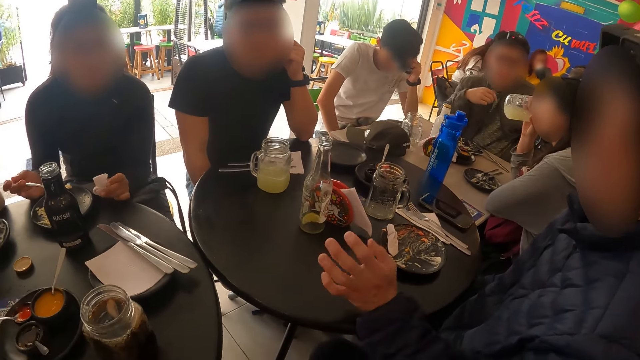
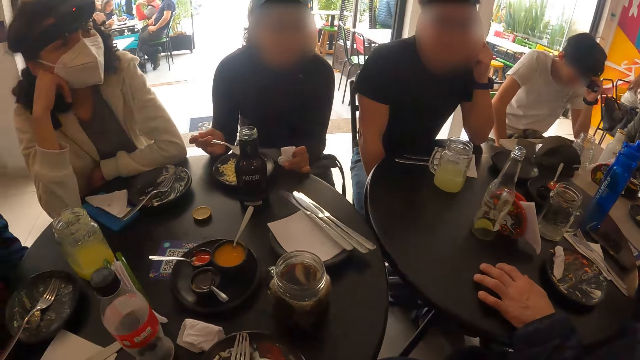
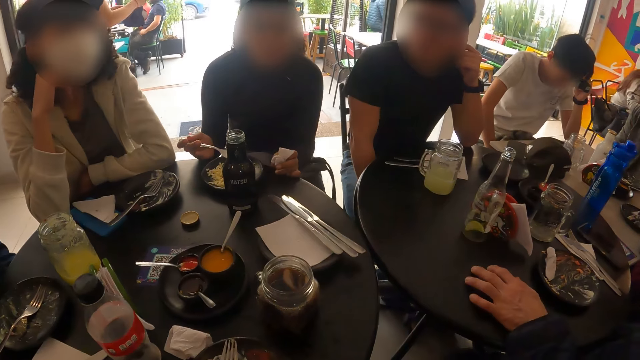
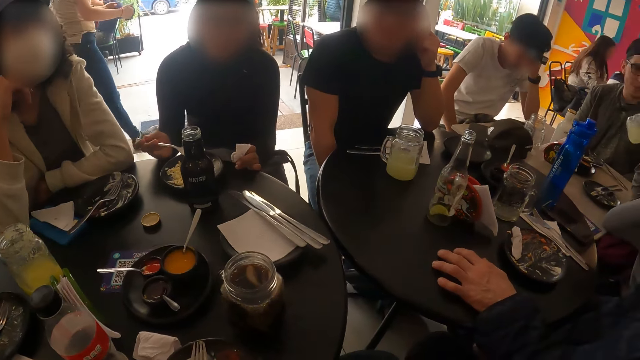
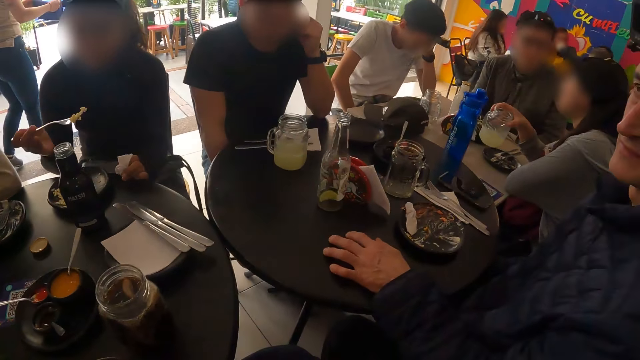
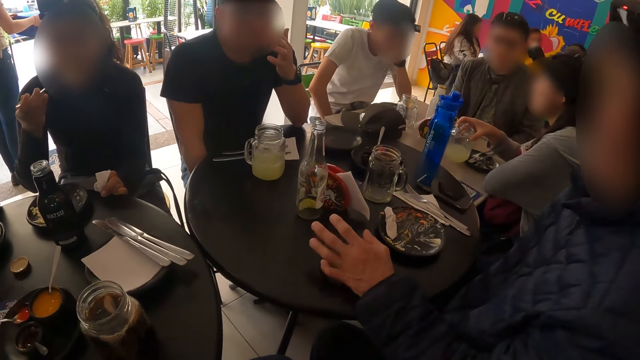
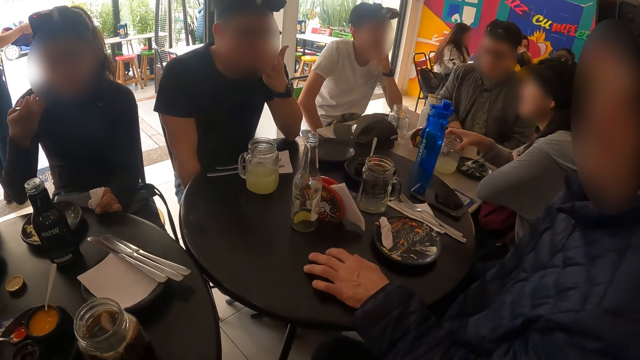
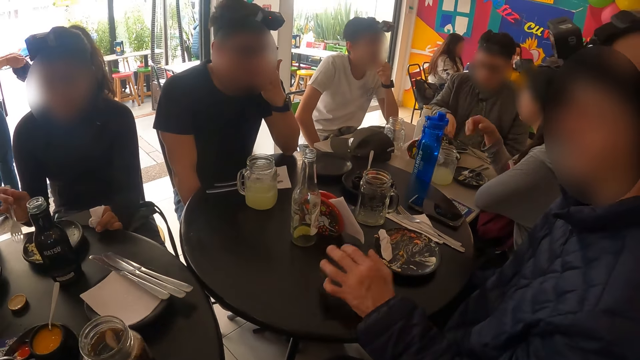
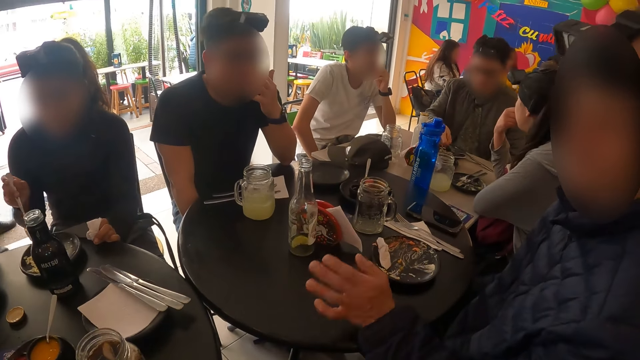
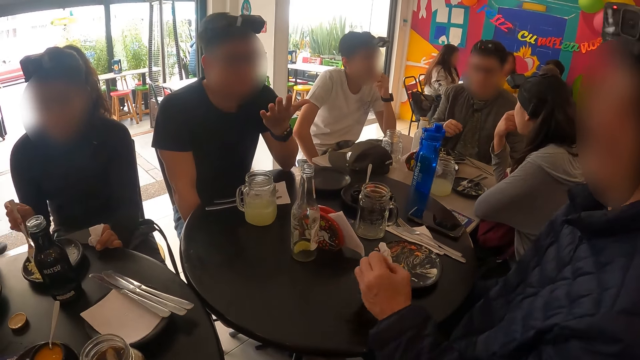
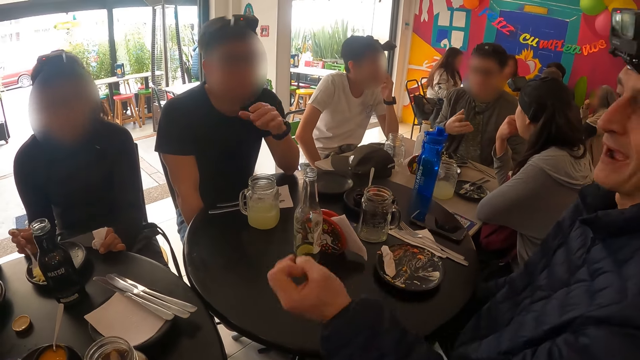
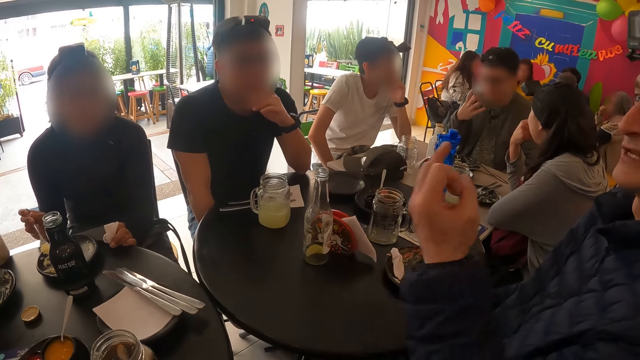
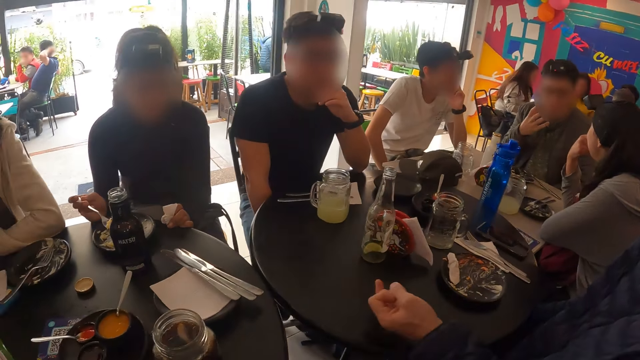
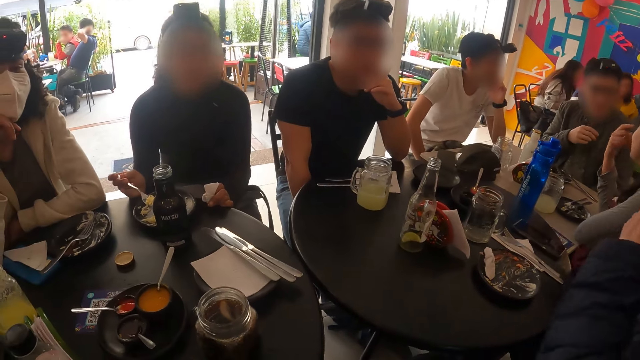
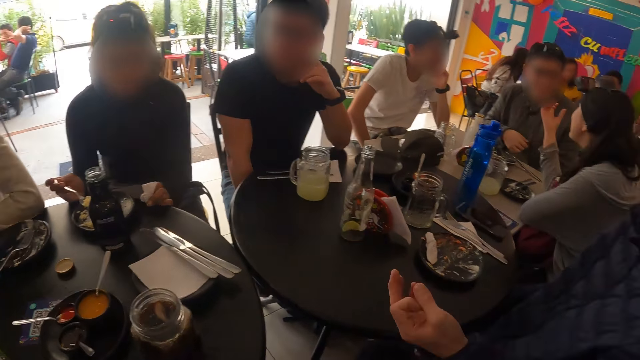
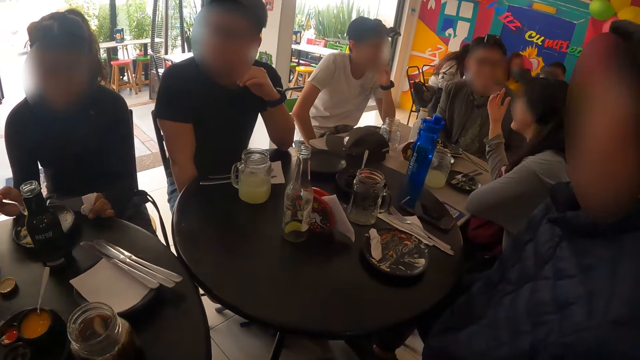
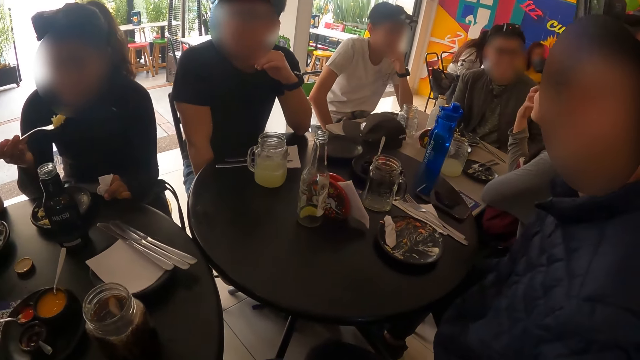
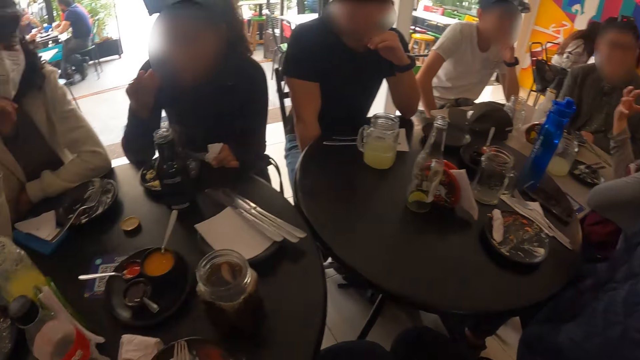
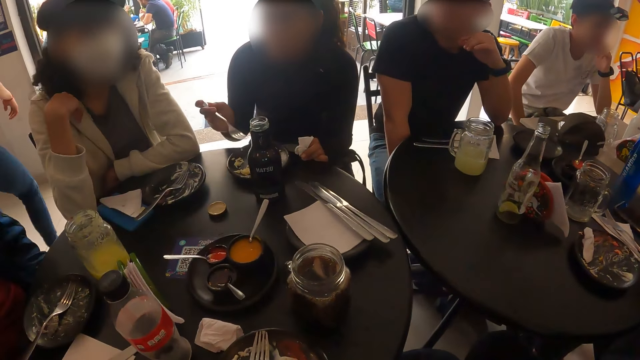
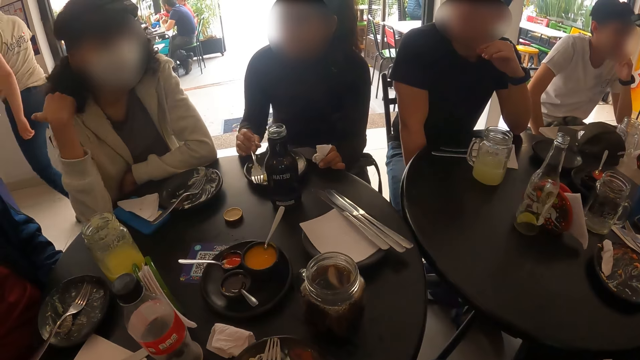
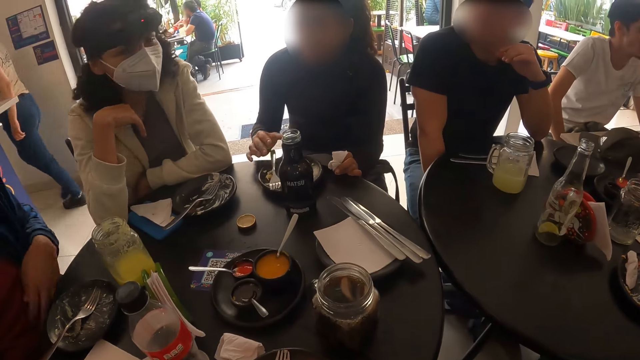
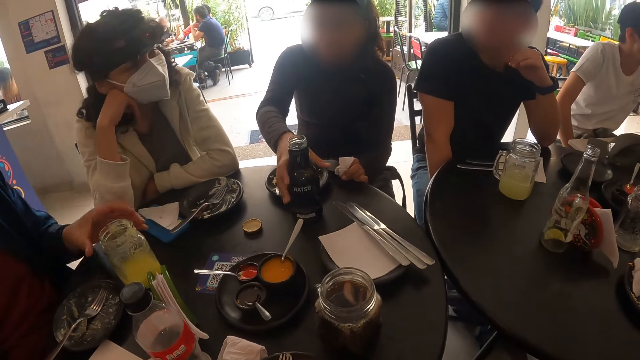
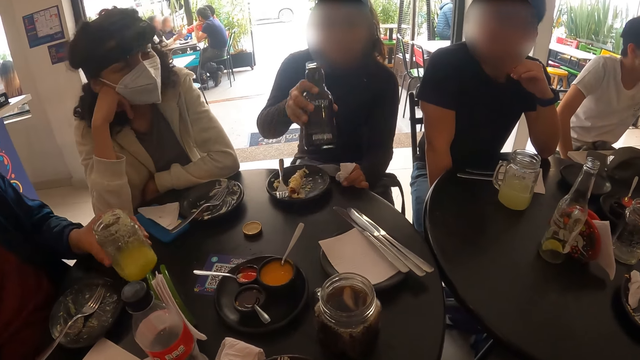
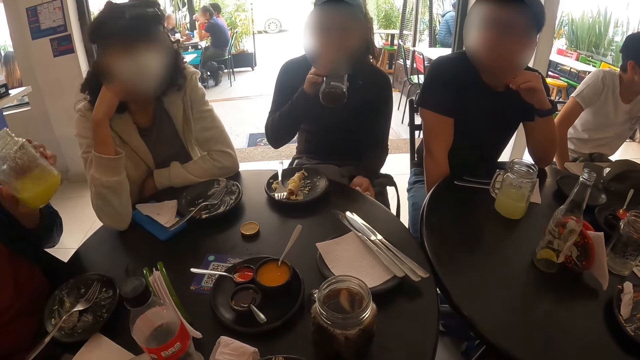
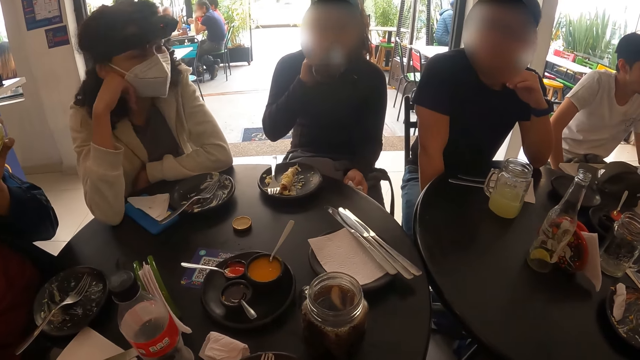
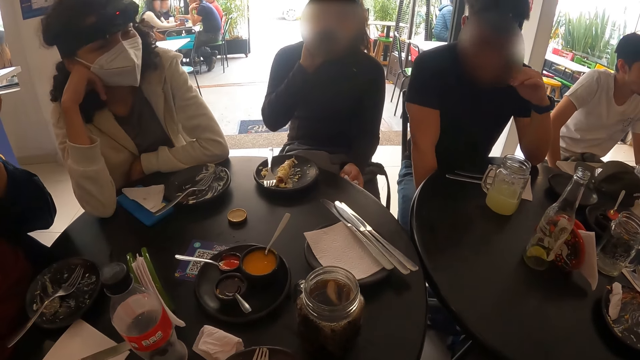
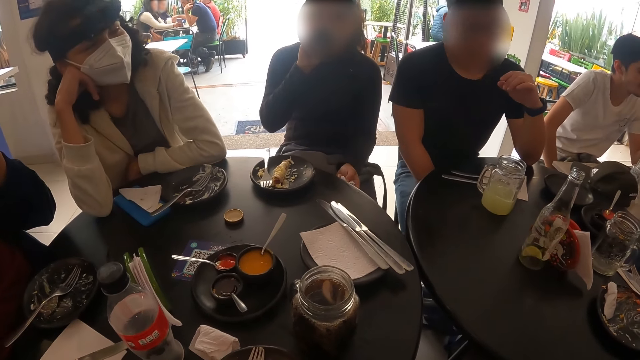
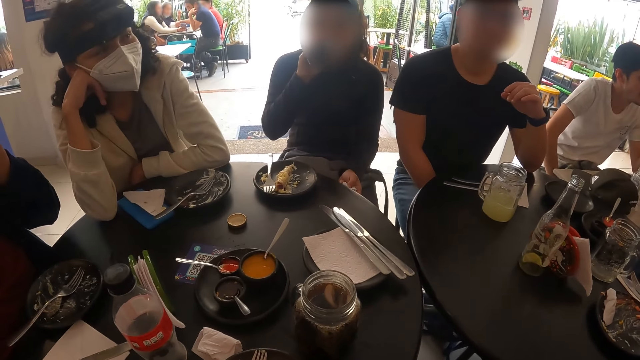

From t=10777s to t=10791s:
The woman eats the salad on the fork in her right hand. Another woman places the jar of lemonade in her right hand on the table. The first woman scoops salad from the plate on the table with the fork in her right hand. The first woman eats the salad on the fork in her right hand, places the fork in her right hand on the plate on the table and picks the bottle from the table with her right hand. The man picks the jar of lemonade from the table with his left hand. The first woman drinks from the bottle in her right hand. The man drinks from the jar of lemonade in his left hand.

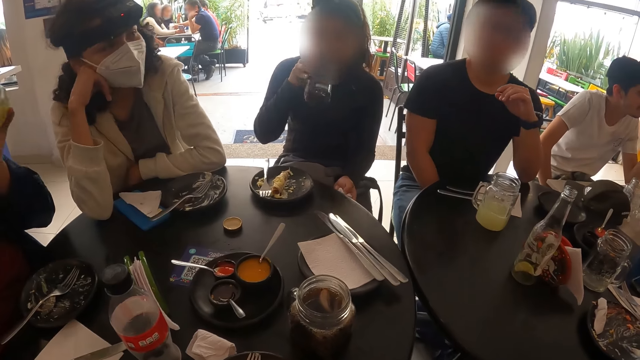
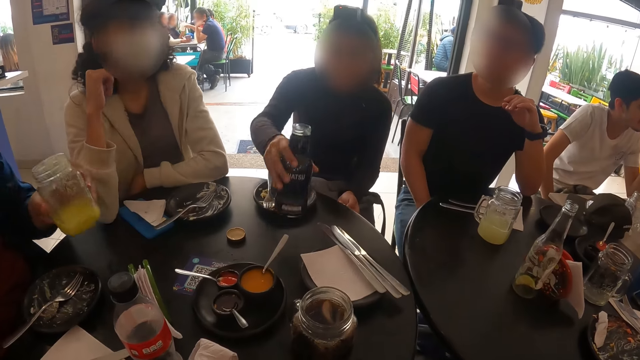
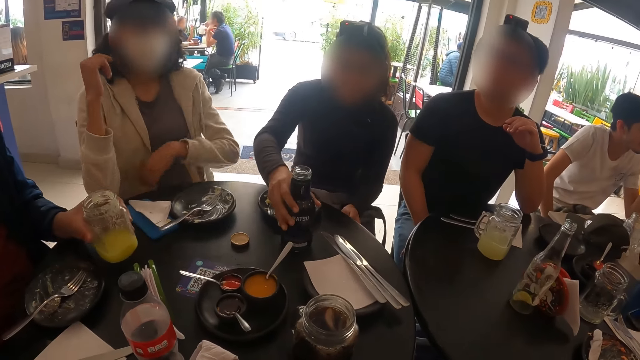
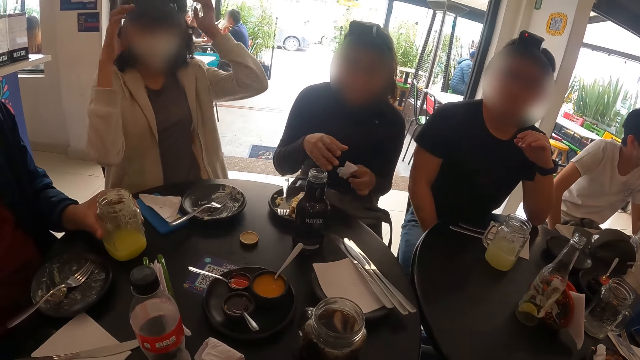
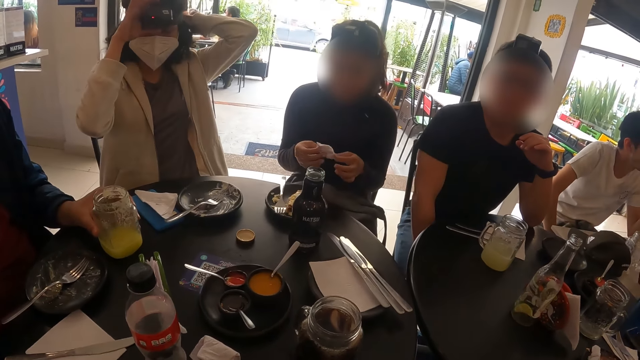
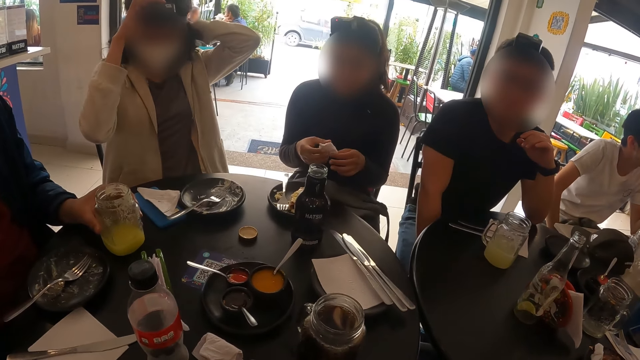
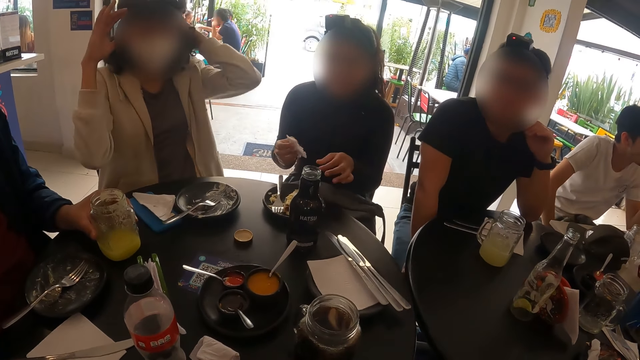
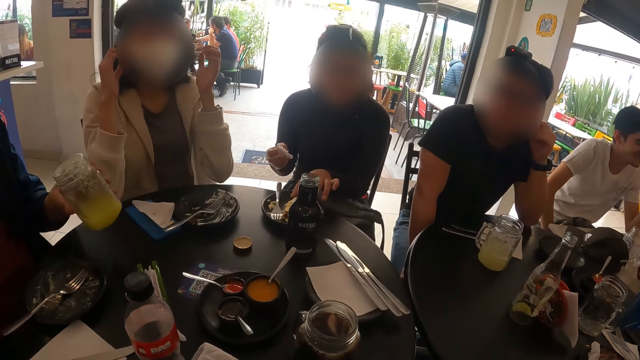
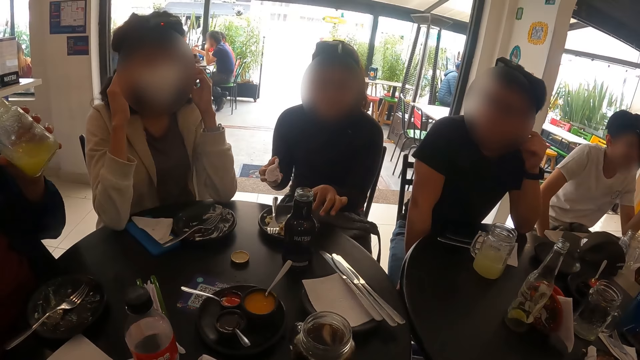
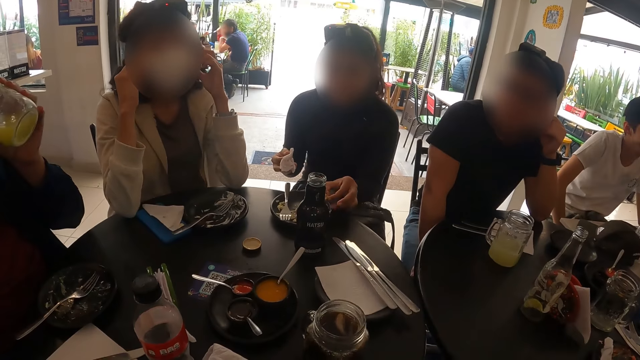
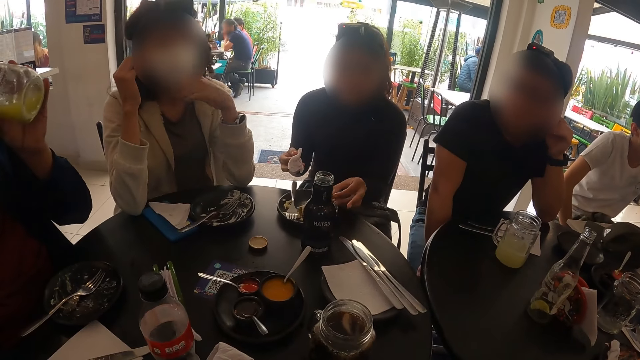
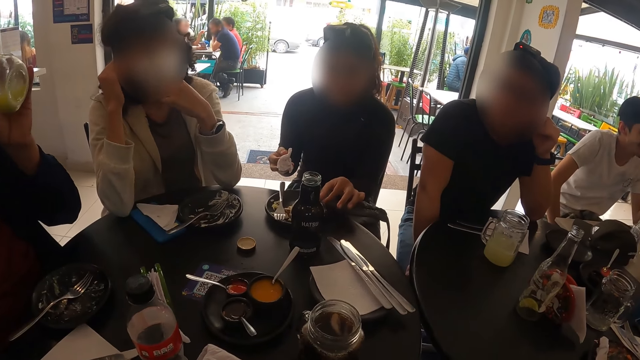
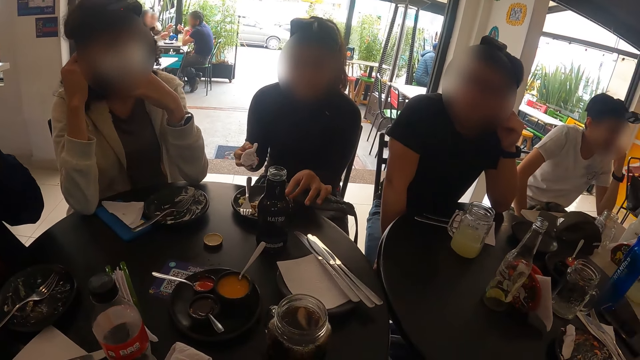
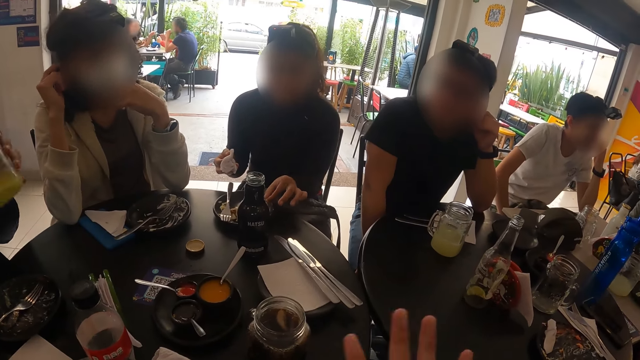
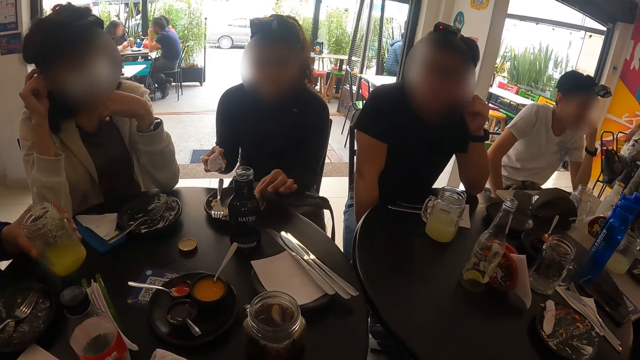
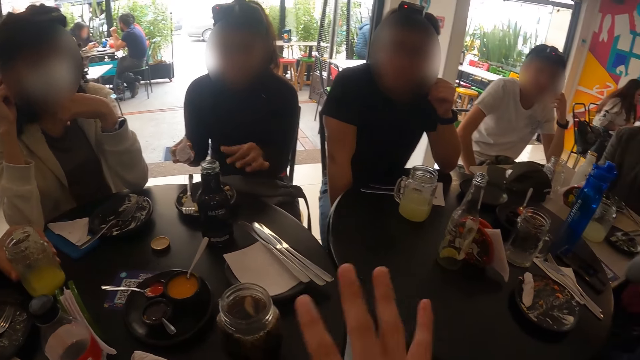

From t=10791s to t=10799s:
The woman places the bottle in her right hand on the table. The man places the jar of lemonade in his left hand on the table. The woman passes the serviette tissue in her left hand to her right hand. The man picks the jar of lemonade from the table with his left hand. The woman turns the fish on the plate on the table with her left hand. The man drinks from the jar of lemonade in his left hand and places the jar of lemonade in his left hand on the table.
